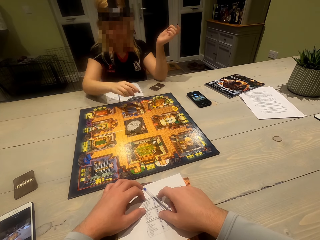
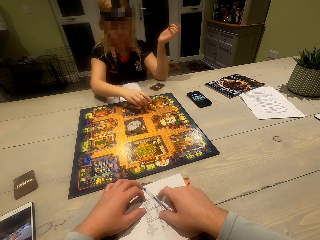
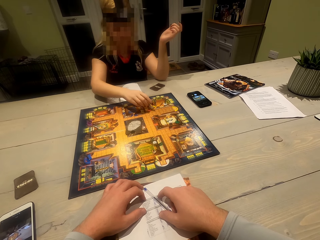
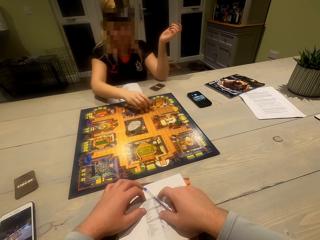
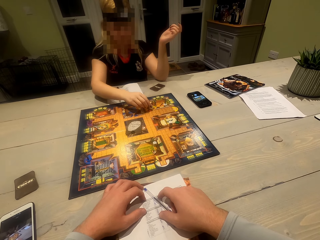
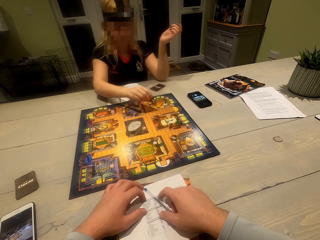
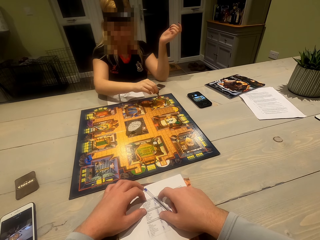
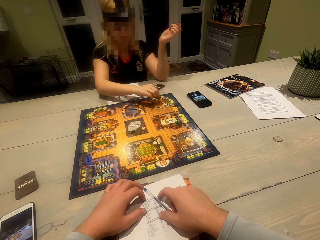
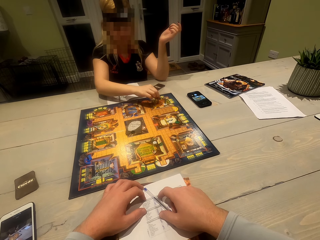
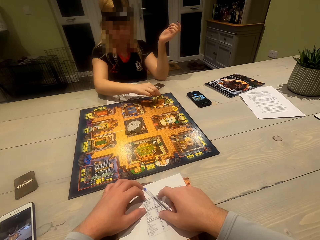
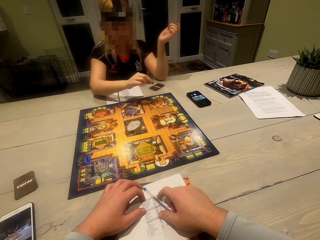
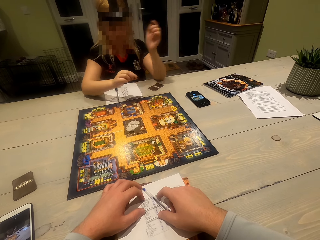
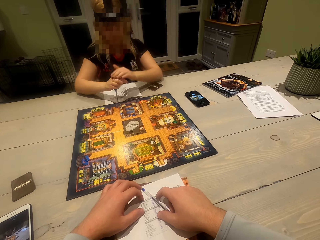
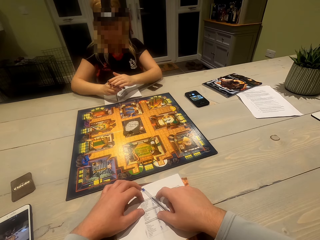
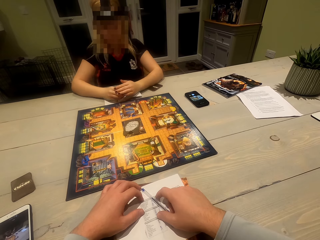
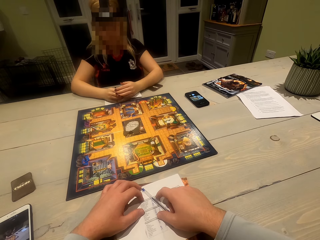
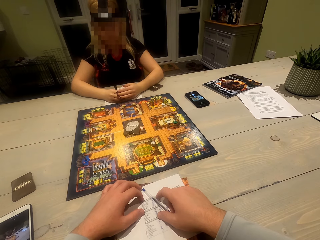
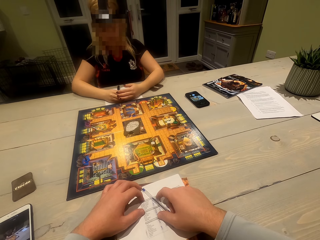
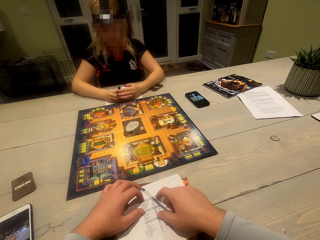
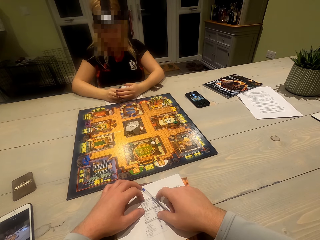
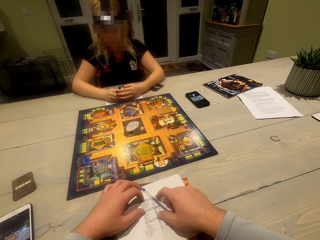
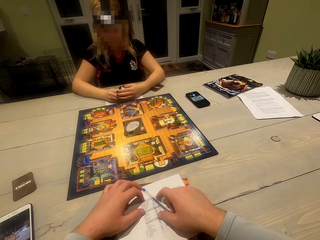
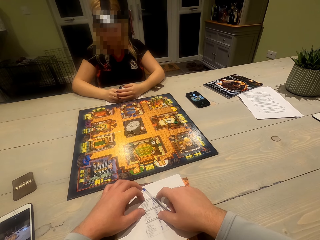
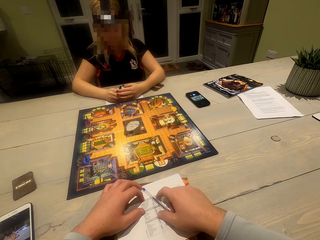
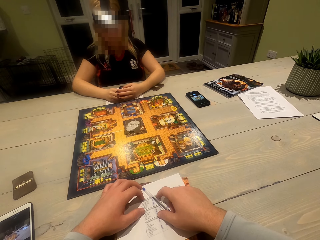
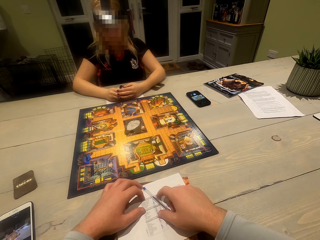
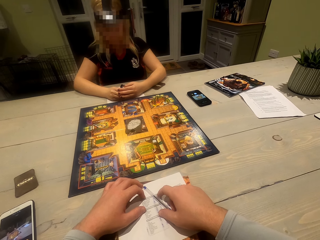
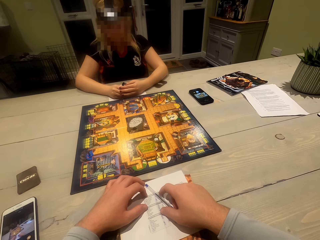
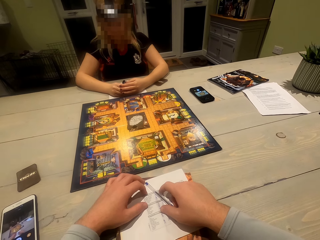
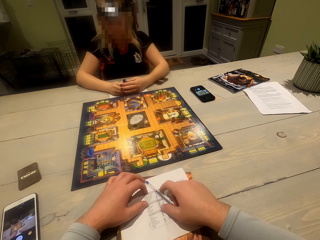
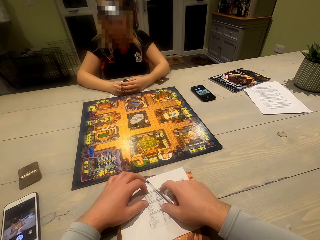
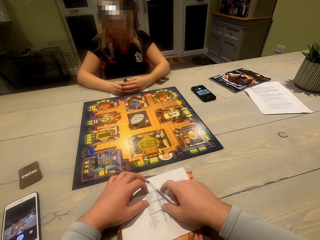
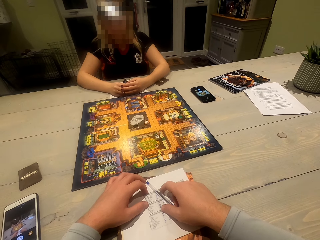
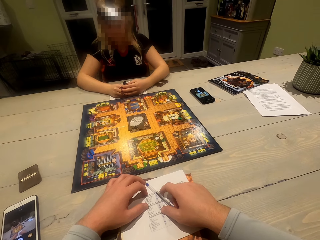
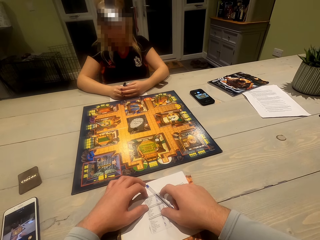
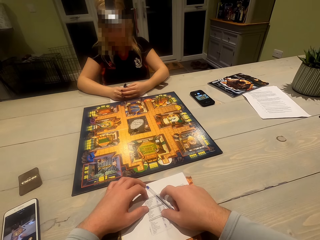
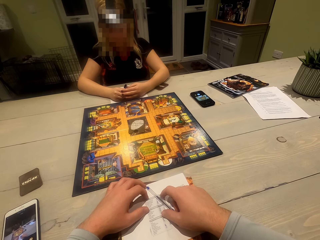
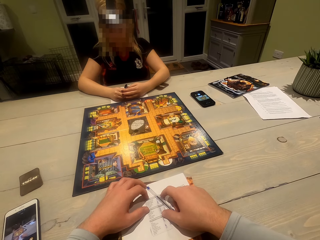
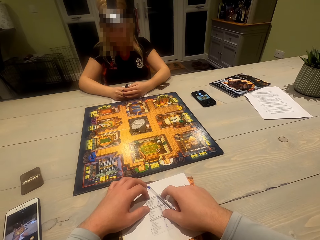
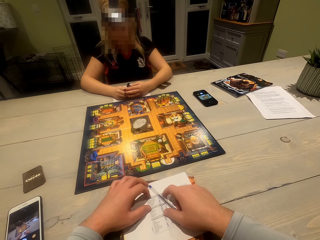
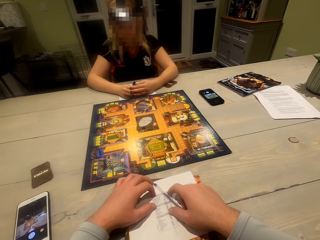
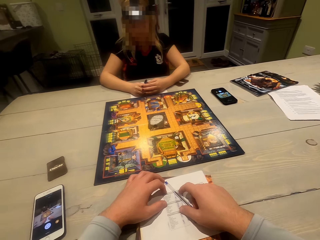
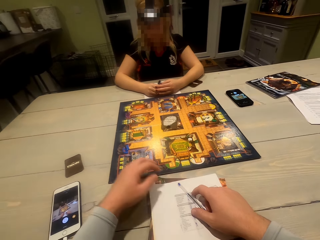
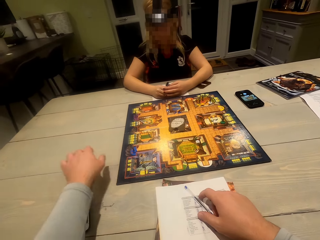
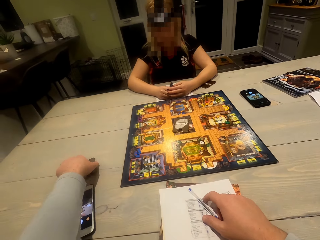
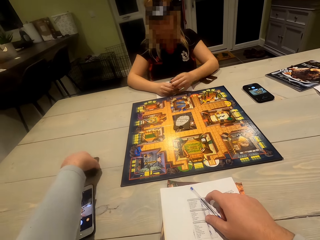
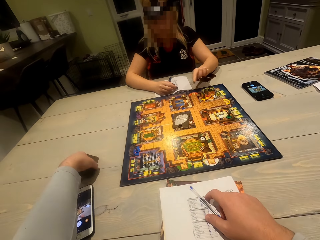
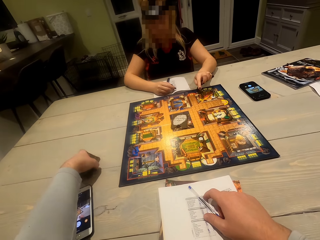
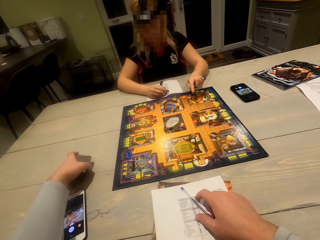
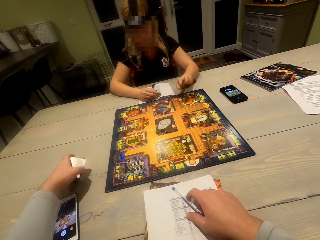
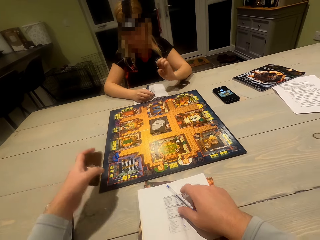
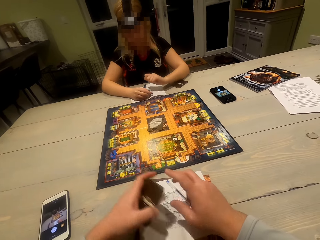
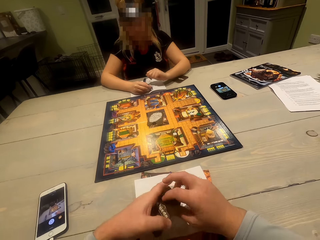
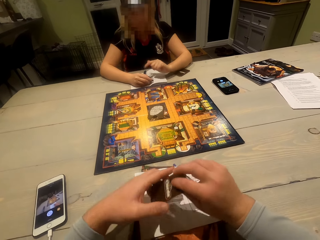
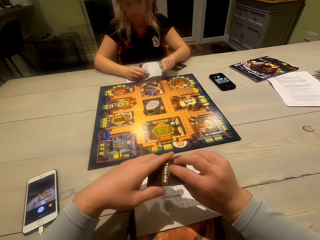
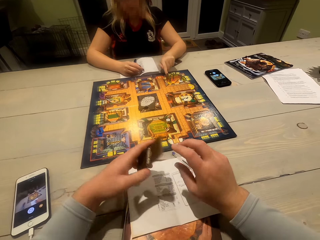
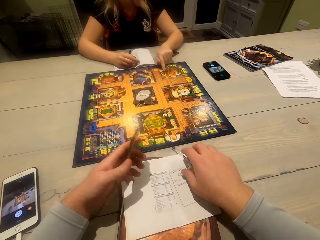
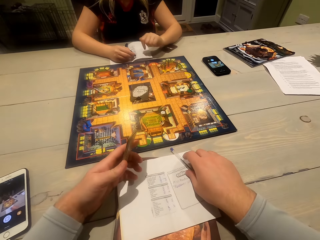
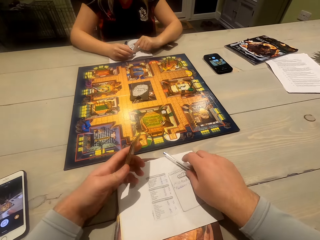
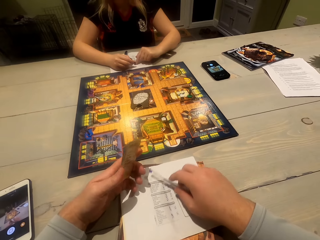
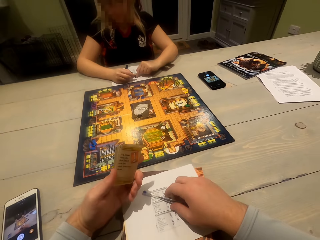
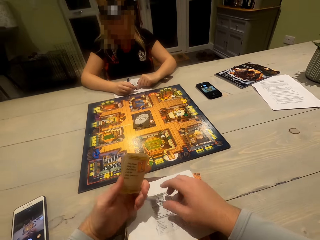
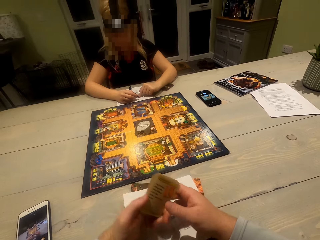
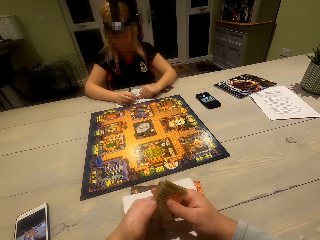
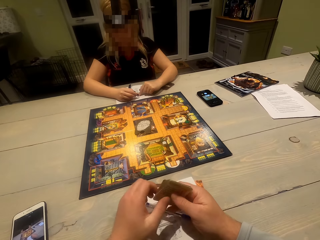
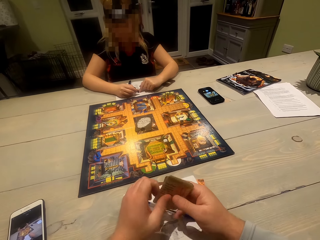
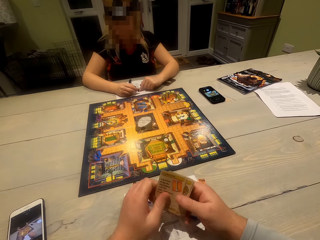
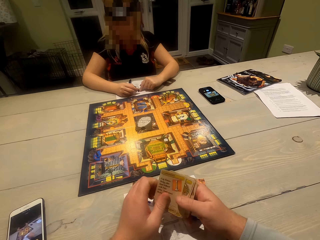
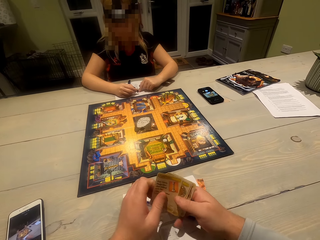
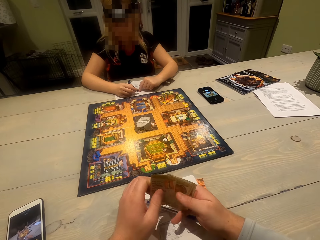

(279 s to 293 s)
A woman moves a token on the gameboard. The camera wearer moves a playing piece on the game board. The woman adjusts hands. The camera wearer looks at the game board, picks the cards, holds a pen, and drops the pen.

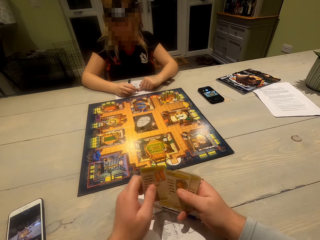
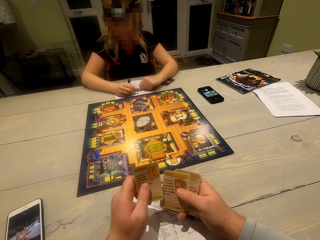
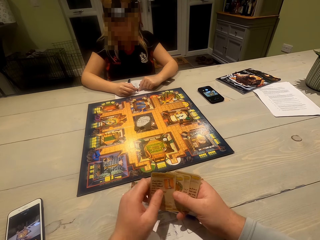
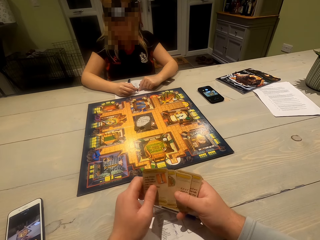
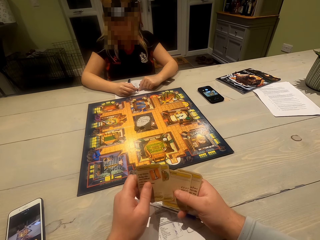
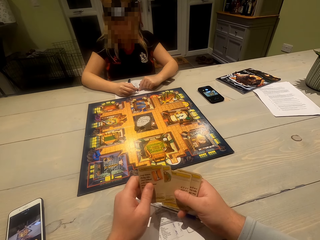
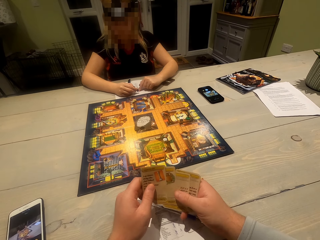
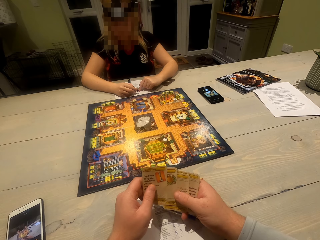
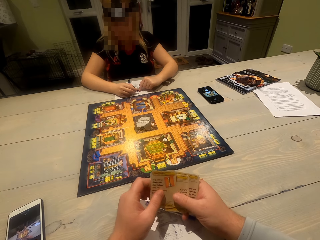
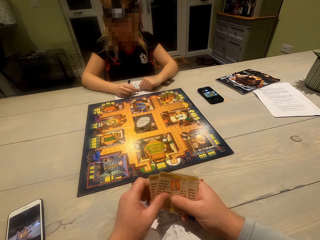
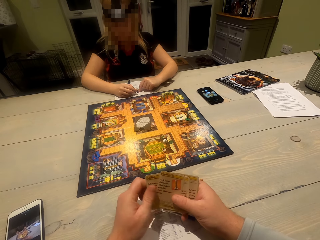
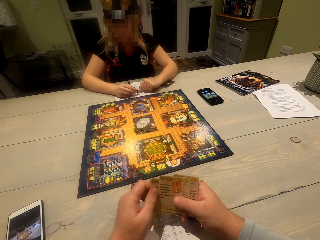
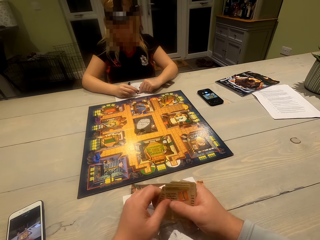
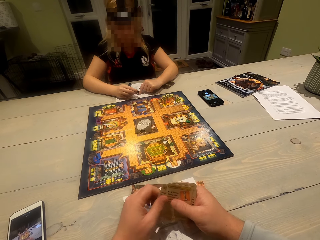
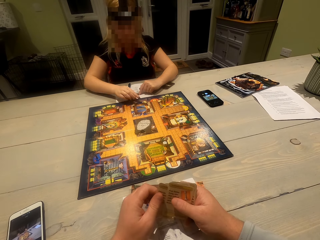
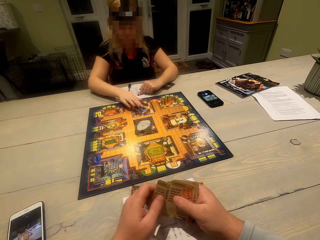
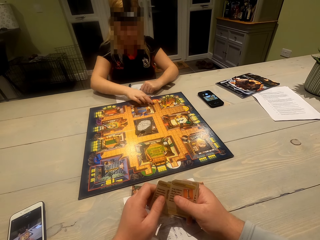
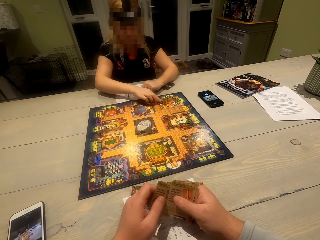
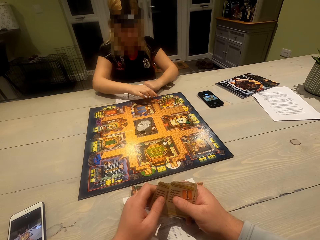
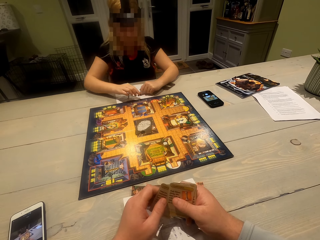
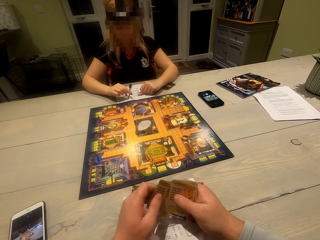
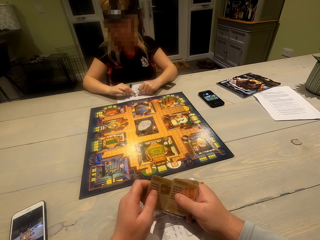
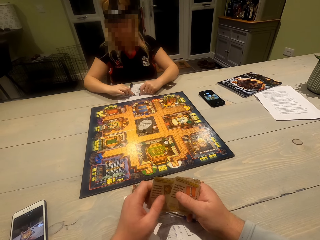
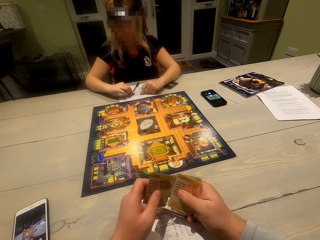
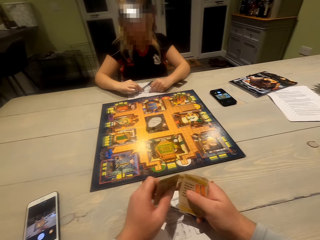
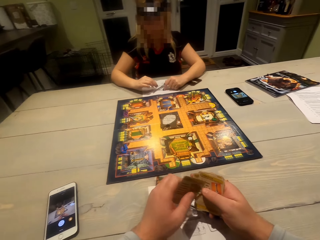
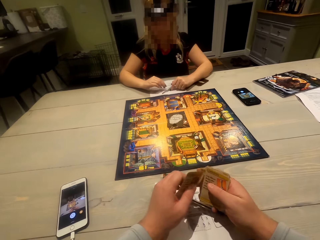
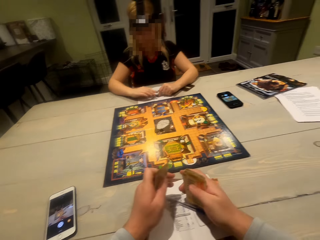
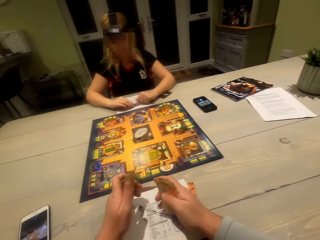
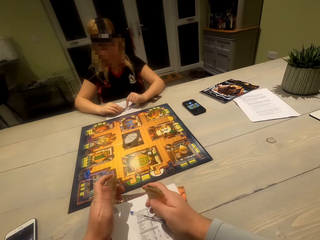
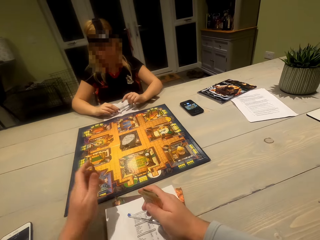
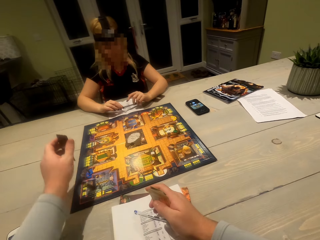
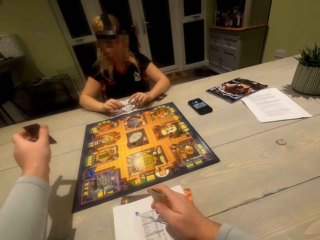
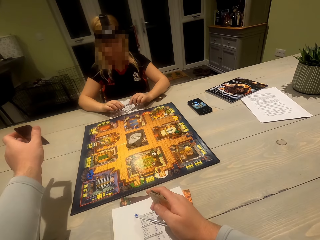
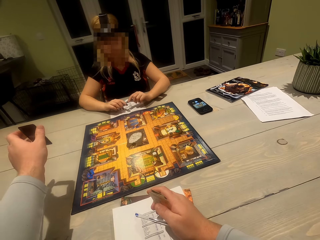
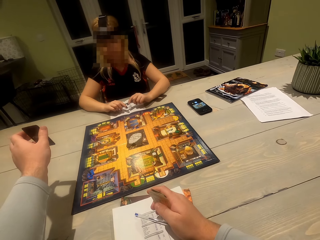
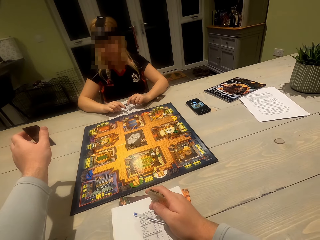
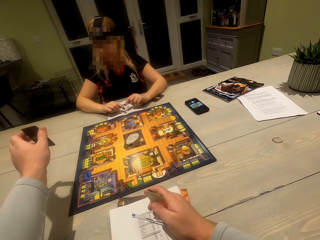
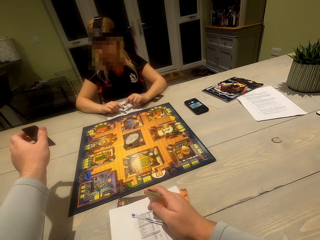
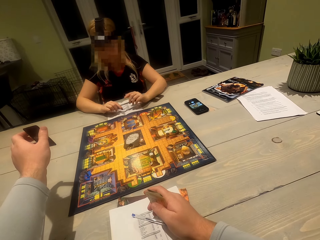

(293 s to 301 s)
The camera wearer flips on the cards. They show the card to a woman.
